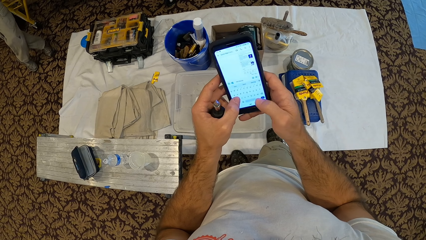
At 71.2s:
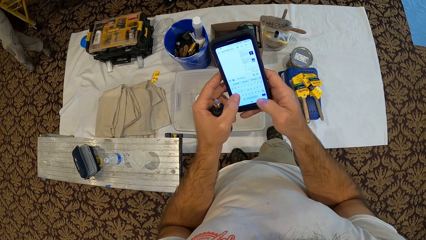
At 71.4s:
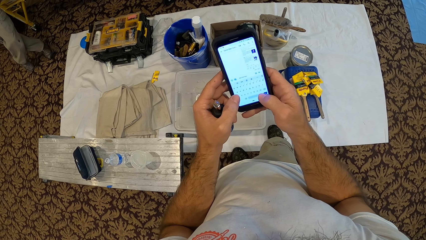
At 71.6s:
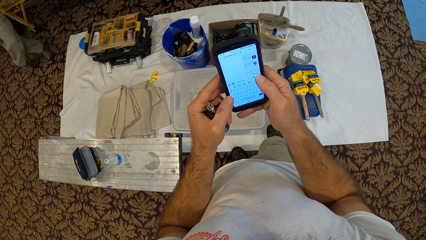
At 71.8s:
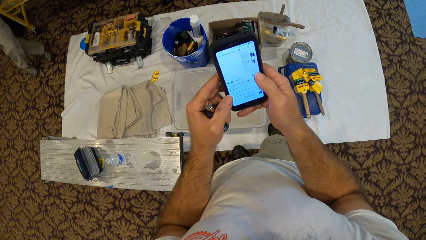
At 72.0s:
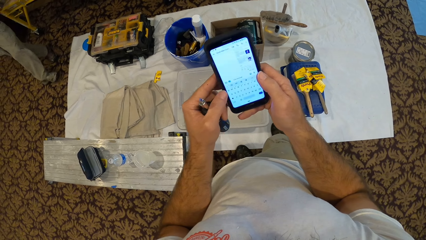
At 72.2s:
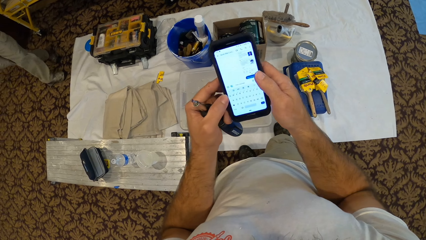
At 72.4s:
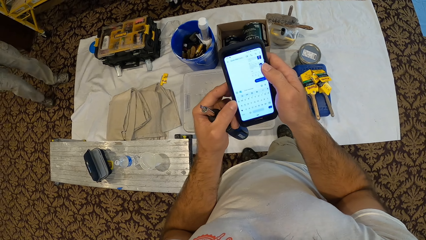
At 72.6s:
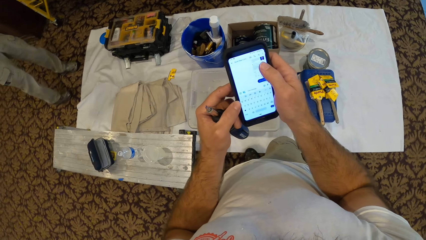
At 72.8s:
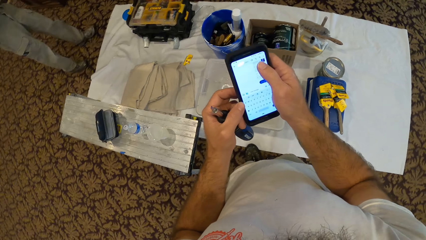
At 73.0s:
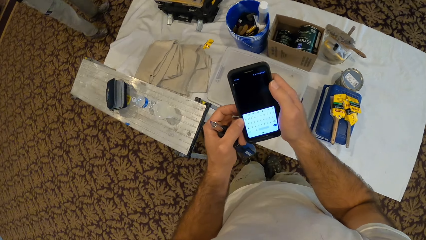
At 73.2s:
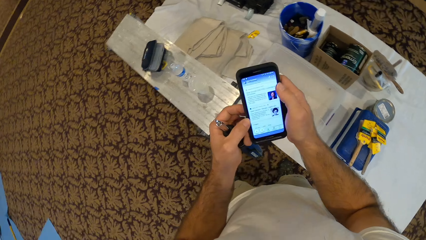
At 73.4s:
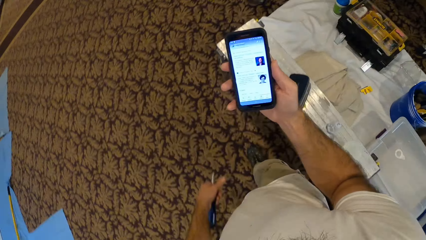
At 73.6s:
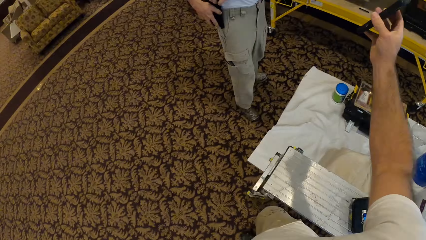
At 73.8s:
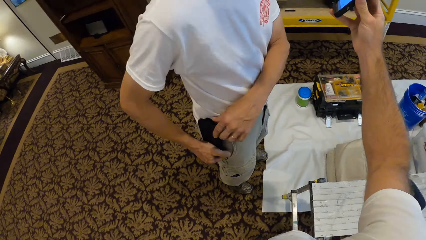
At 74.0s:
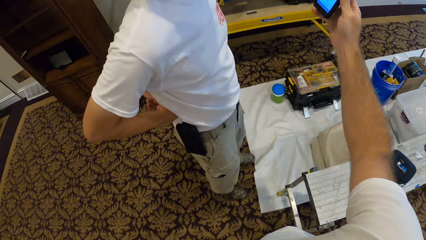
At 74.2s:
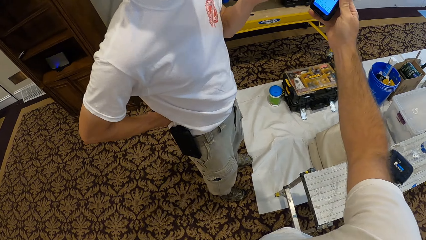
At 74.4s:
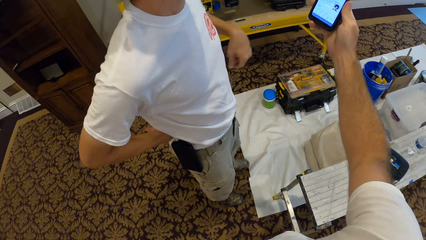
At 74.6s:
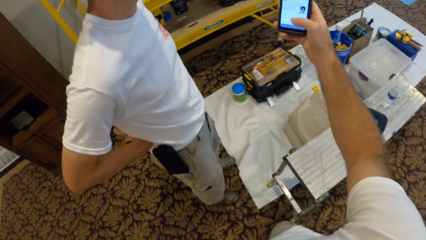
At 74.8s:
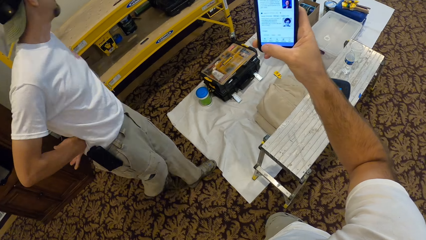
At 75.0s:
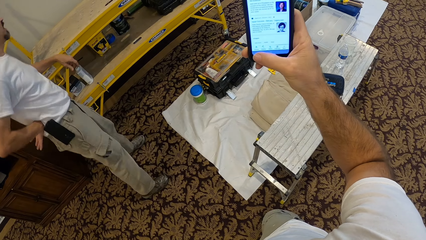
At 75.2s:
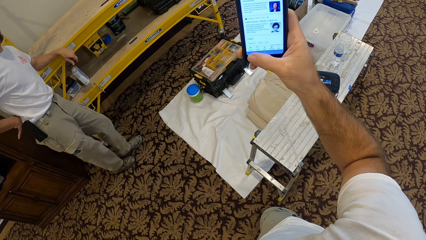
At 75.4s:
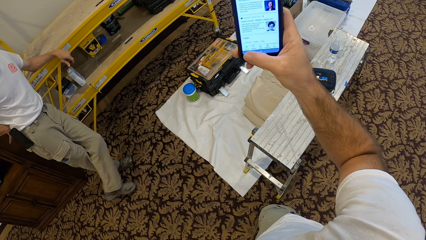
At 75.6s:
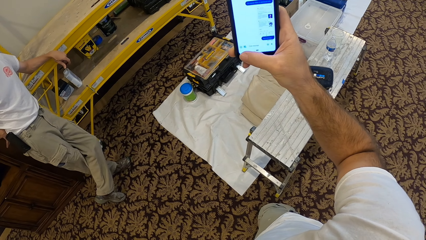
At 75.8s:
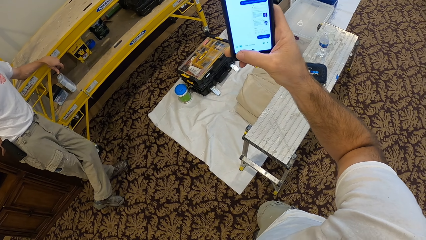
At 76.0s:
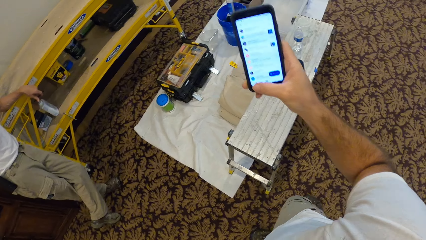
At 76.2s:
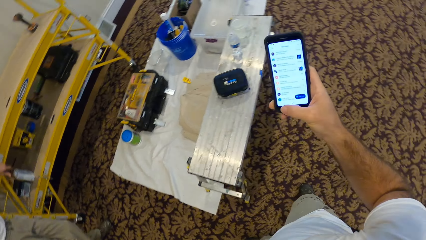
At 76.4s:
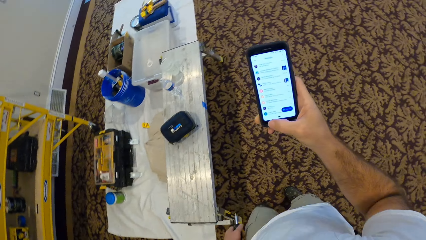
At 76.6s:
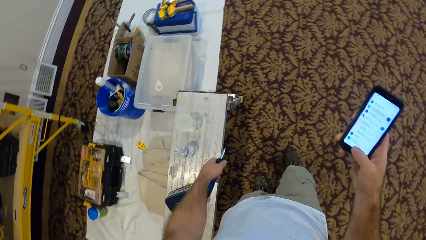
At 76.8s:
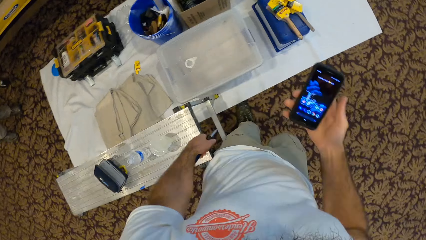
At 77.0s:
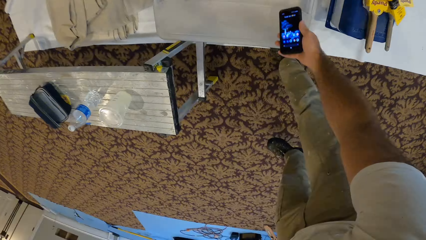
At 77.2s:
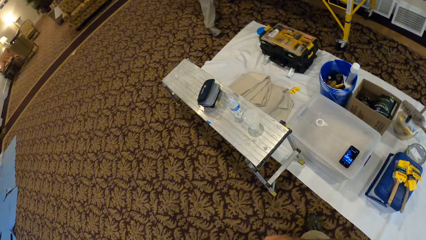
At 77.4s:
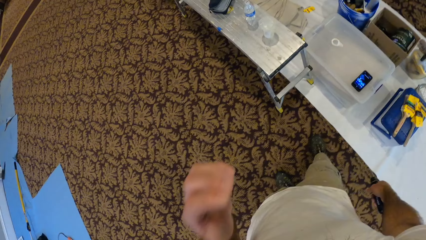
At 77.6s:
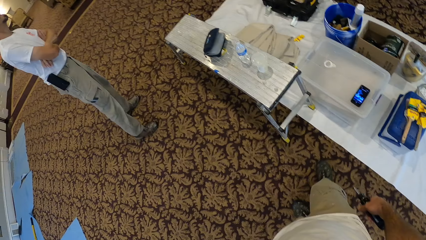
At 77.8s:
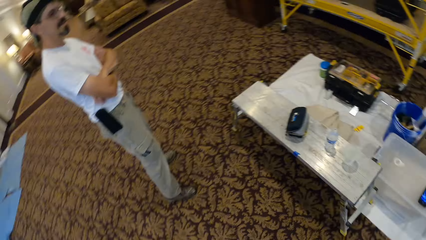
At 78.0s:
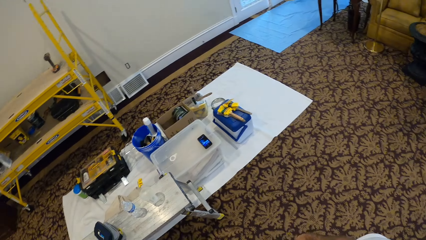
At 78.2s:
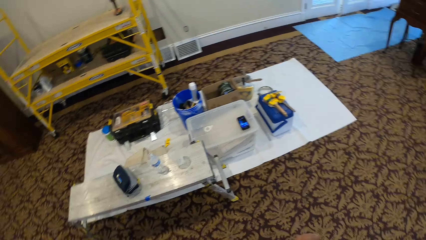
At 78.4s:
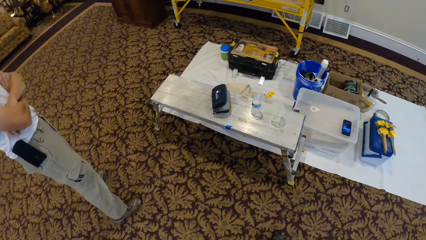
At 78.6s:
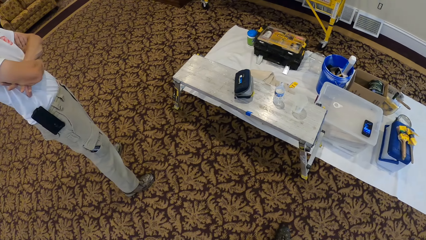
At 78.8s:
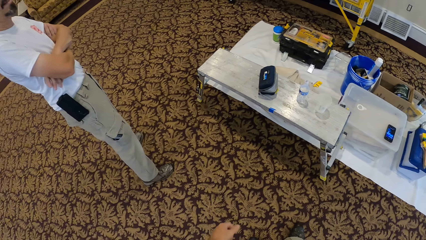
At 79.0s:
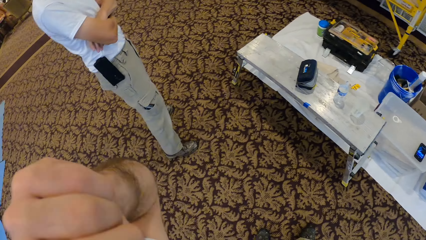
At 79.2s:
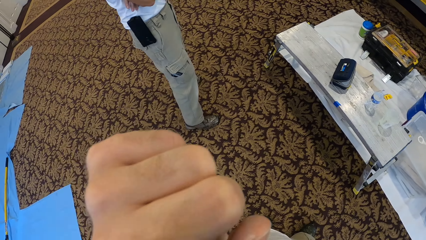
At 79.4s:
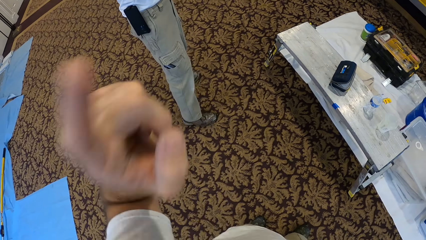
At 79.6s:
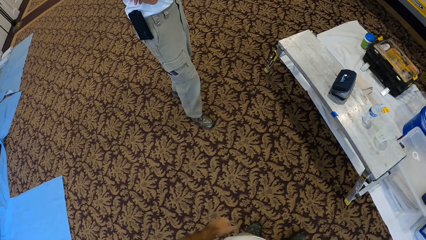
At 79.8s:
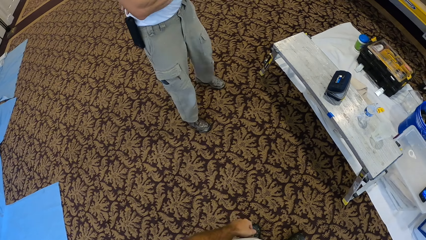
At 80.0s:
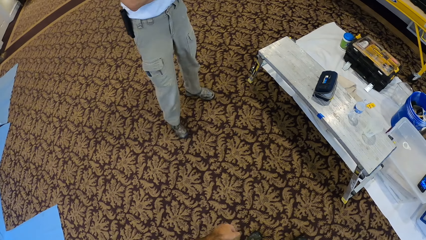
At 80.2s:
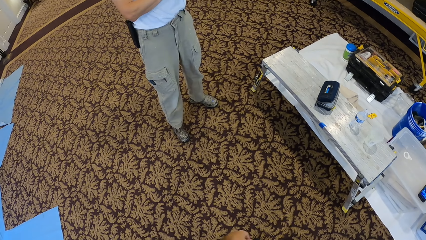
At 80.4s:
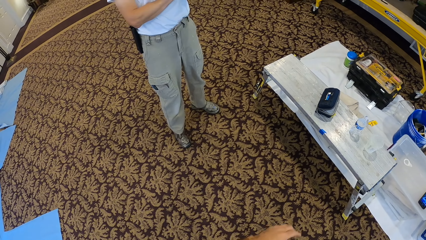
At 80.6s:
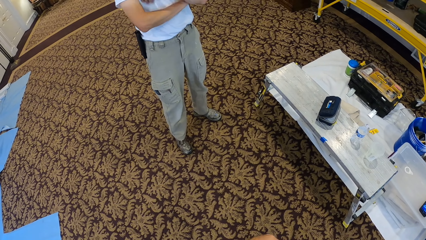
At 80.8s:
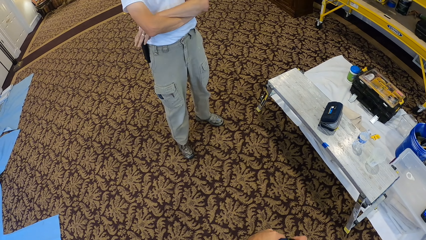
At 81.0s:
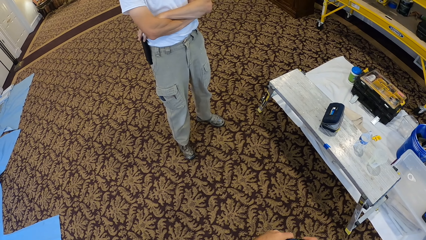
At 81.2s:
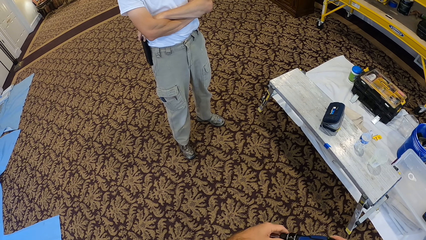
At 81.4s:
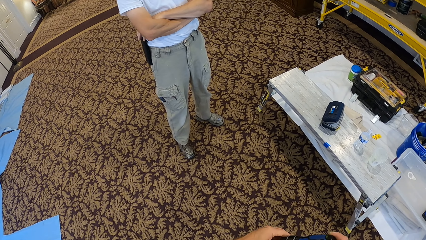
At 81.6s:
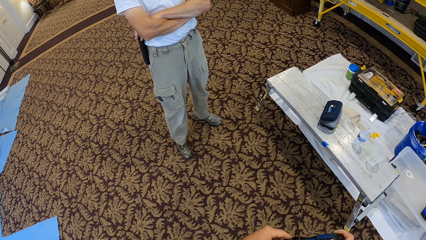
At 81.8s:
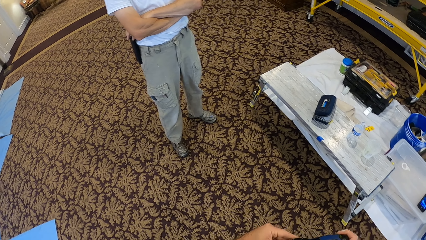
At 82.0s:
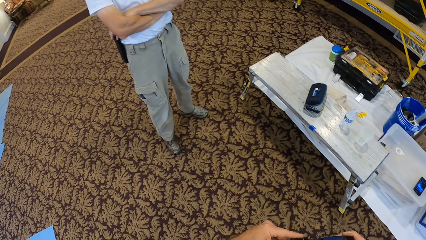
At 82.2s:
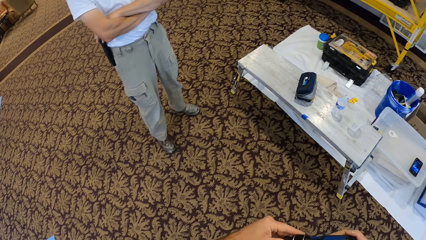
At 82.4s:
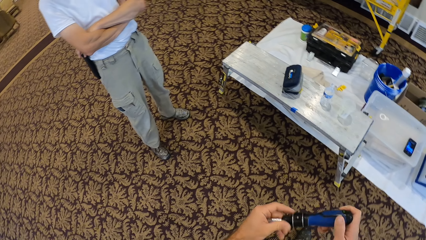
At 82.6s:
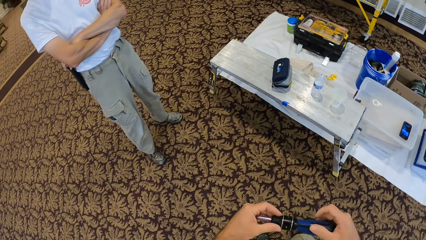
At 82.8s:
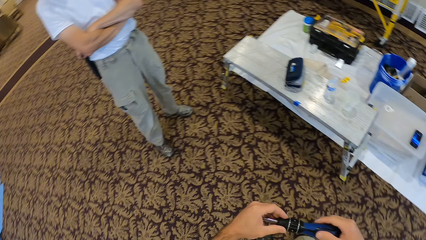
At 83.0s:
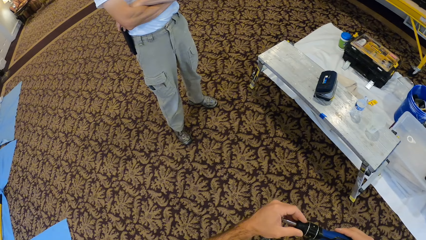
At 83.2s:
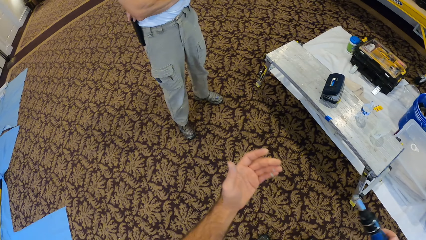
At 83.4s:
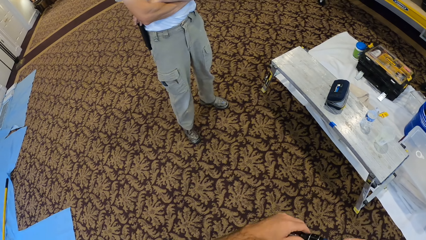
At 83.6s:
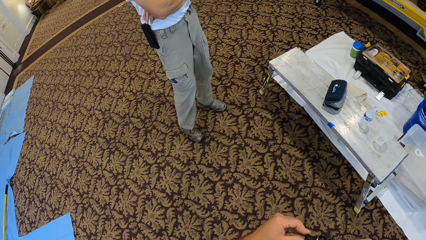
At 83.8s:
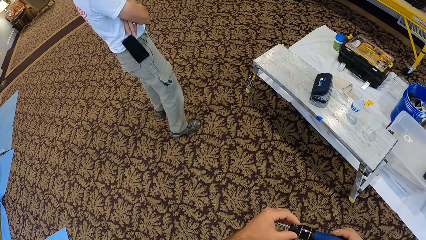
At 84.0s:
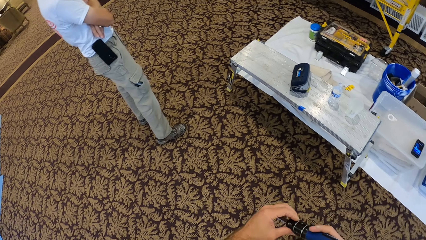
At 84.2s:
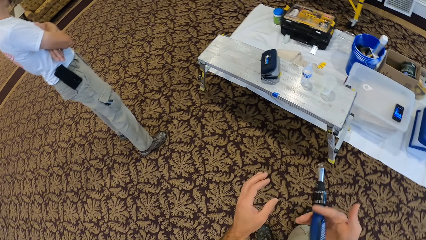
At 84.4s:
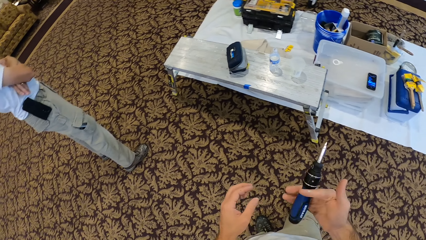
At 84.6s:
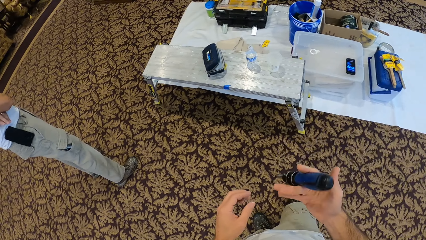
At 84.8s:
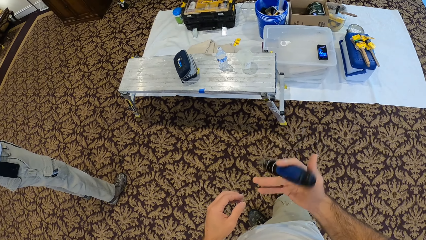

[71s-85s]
A man moves along. The camera wearer walks on the floor. He interacts with the man. He shows the man a phone. He operates his phone with his right hand. He walks on the floor. He puts his phone on the table. He looks around. The man stands on the floor. The camera wearer moves his hand. He moves a screwdriver.

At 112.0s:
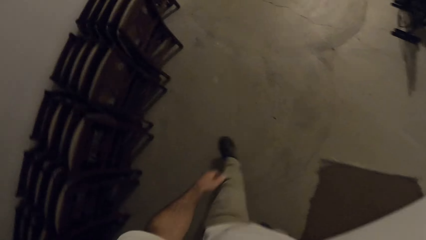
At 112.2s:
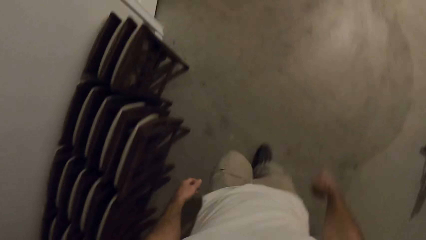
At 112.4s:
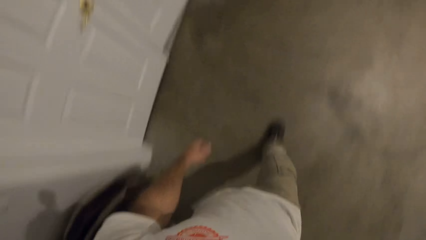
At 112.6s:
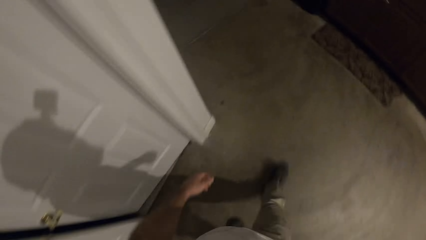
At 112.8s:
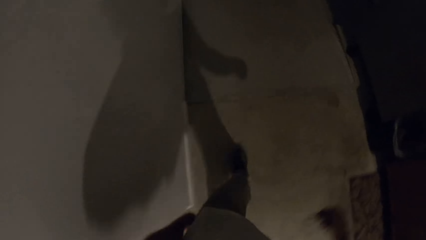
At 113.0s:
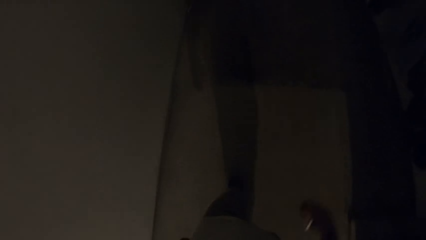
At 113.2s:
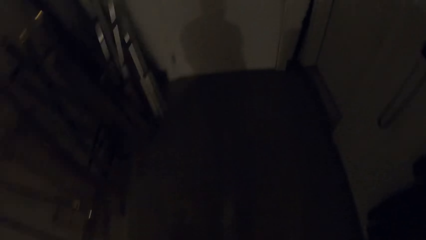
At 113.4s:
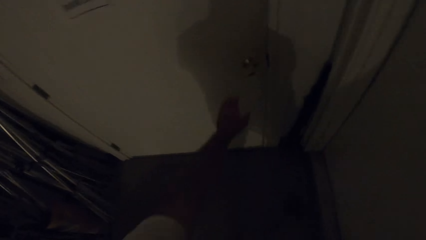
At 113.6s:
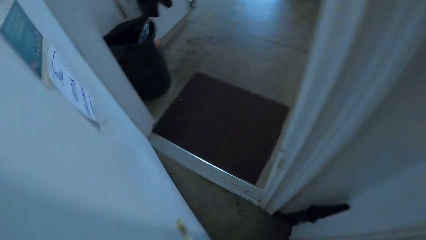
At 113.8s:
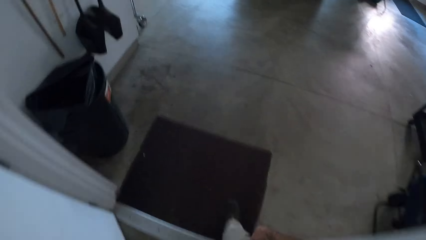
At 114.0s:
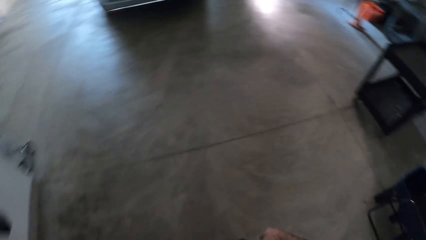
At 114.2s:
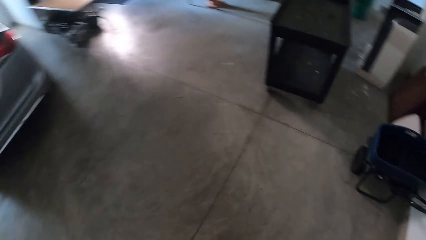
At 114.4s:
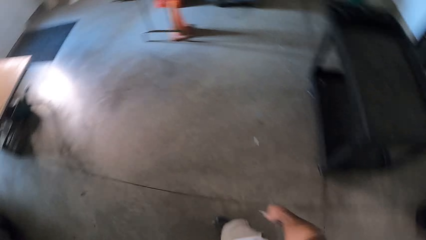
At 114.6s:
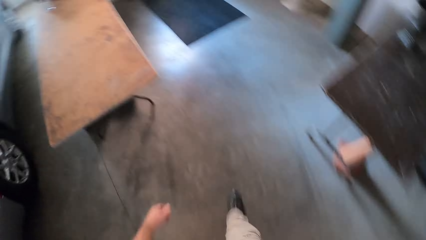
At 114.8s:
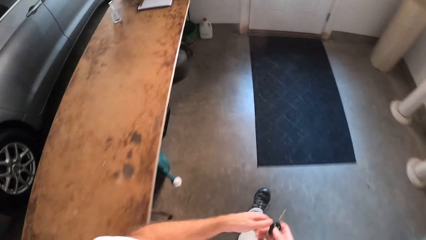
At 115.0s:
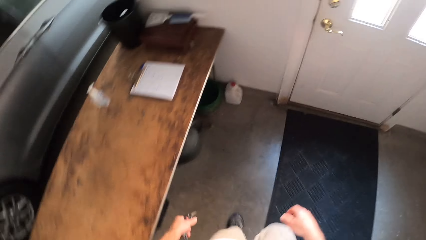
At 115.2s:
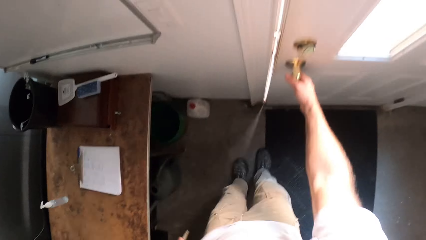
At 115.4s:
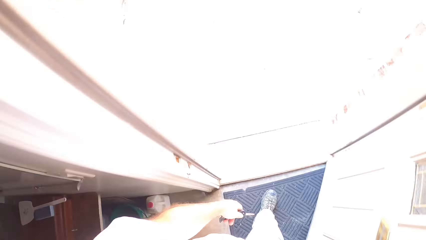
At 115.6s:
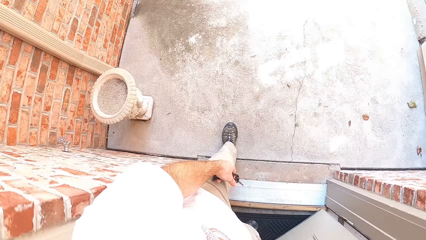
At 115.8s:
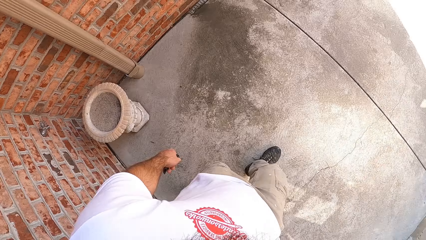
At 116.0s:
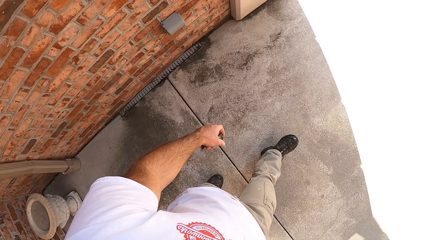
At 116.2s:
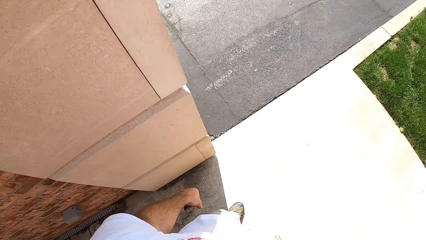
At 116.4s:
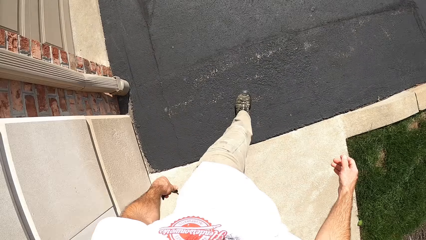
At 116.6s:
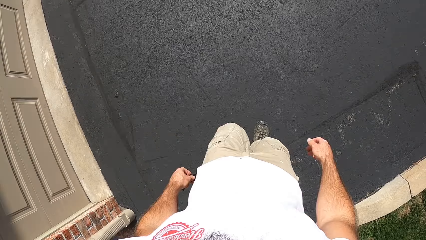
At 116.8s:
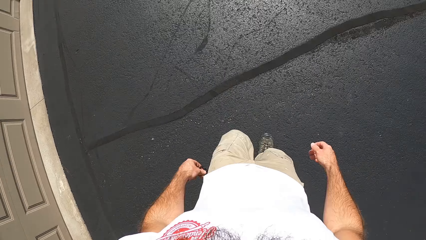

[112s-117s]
The camera wearer opens a door with his left hand. He walks on the floor in a garage. He switches a car key to his left hand. He opens the door with his right hand. He walks outside on the sidewalk.
